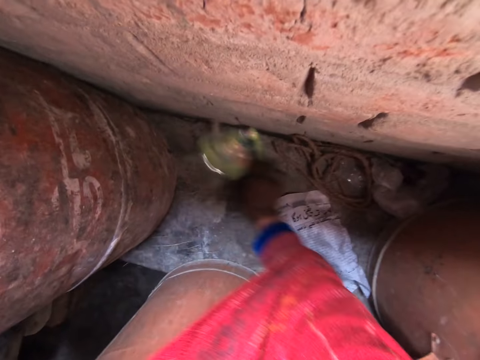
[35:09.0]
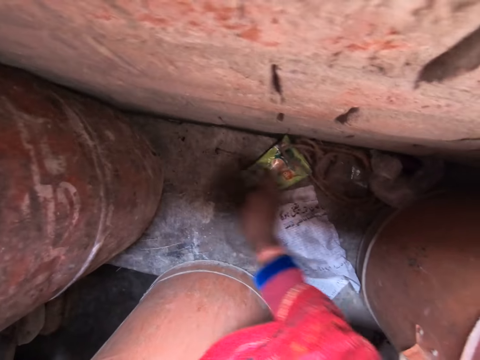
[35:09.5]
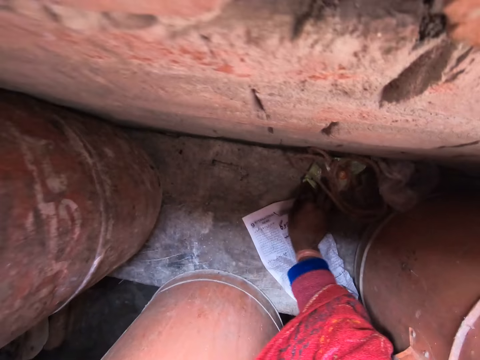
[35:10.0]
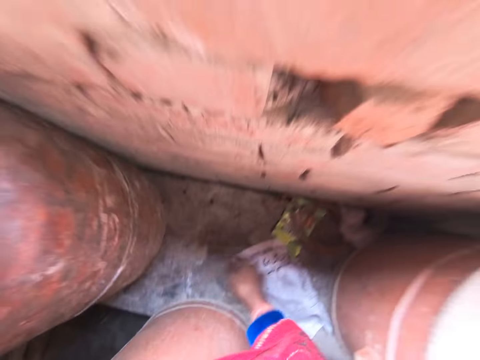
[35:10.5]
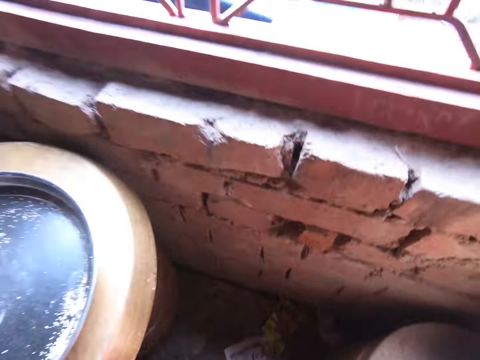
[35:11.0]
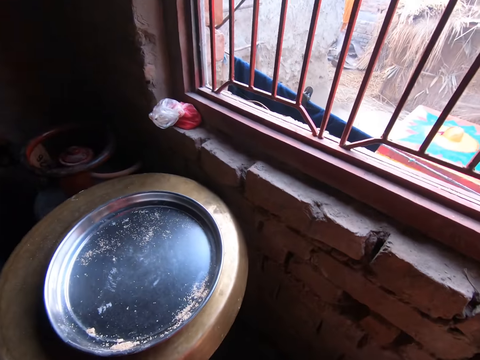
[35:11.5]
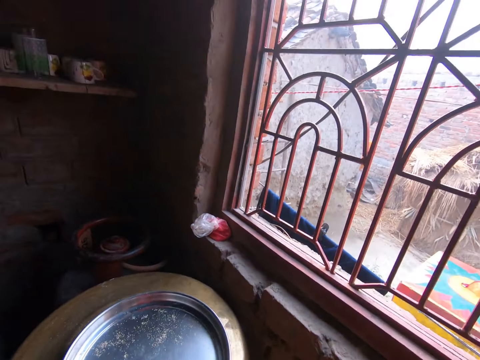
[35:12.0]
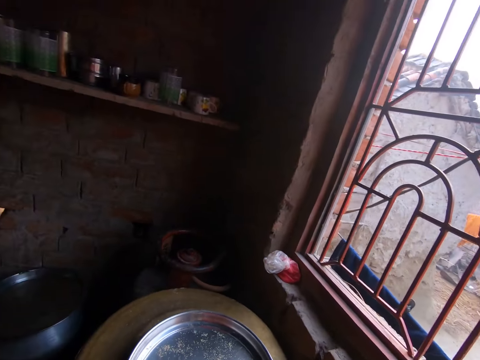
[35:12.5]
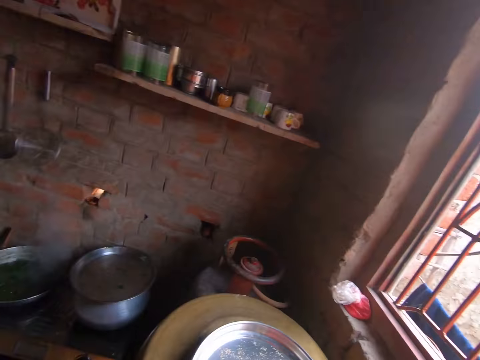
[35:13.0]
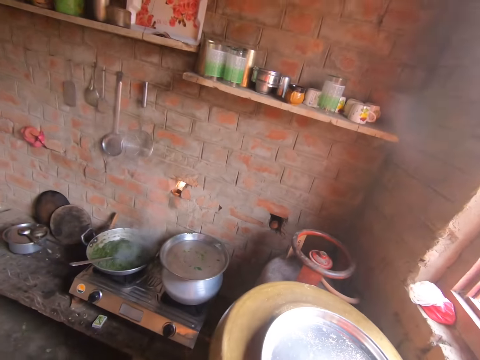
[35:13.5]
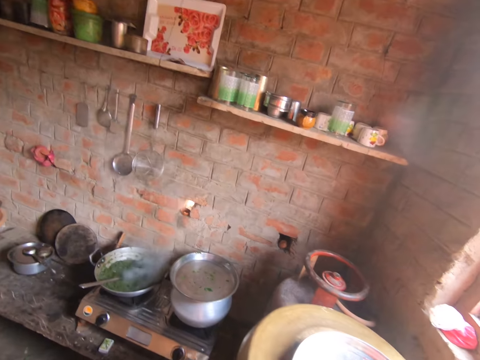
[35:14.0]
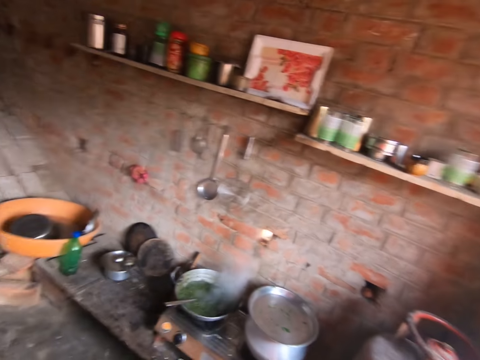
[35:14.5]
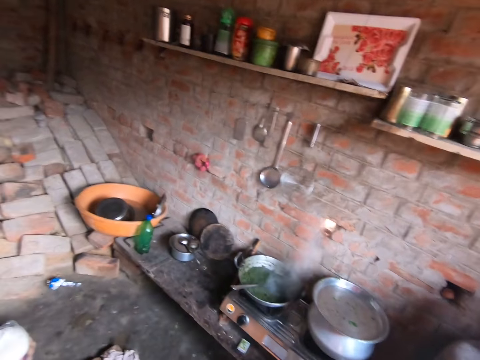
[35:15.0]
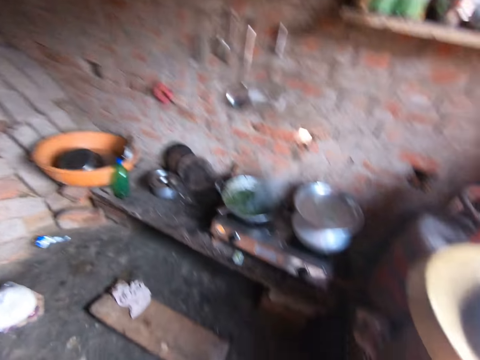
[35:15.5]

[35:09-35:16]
The camera wearer moves the package packet. They walk.
